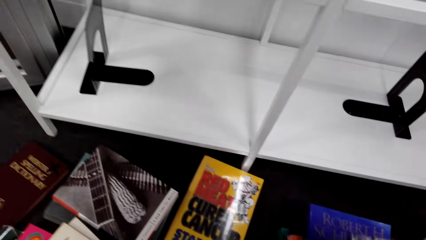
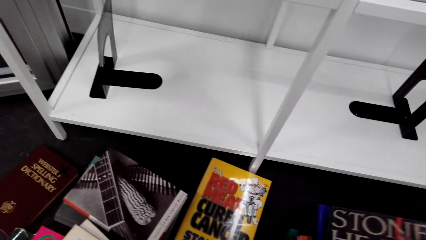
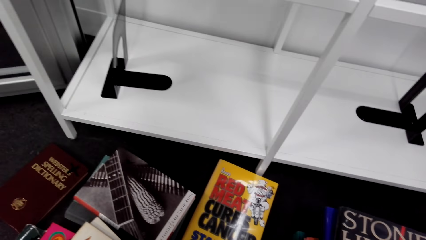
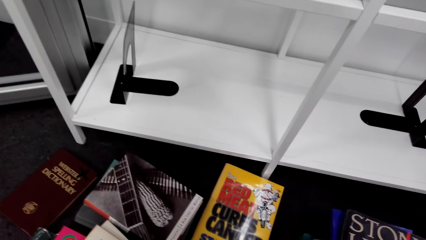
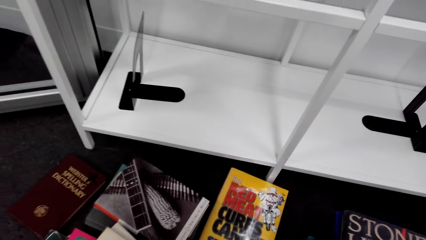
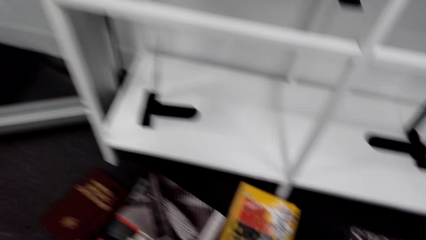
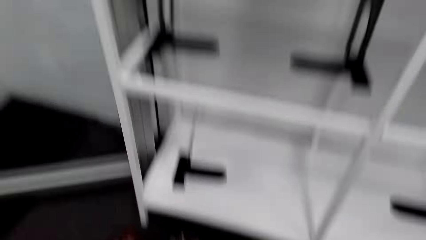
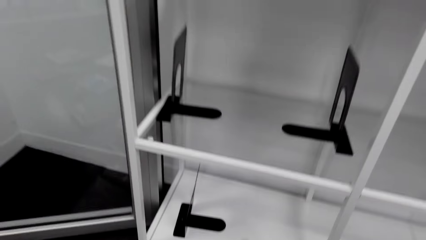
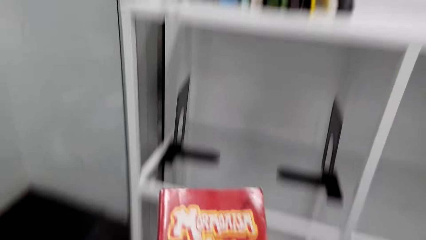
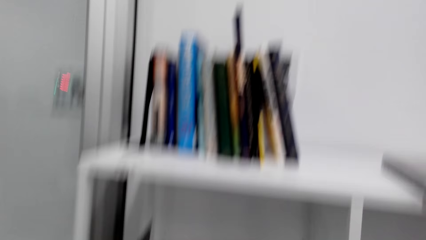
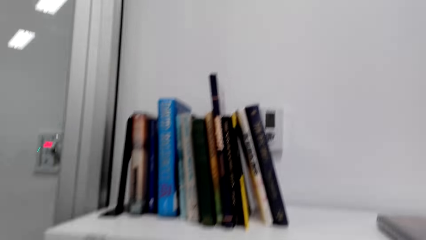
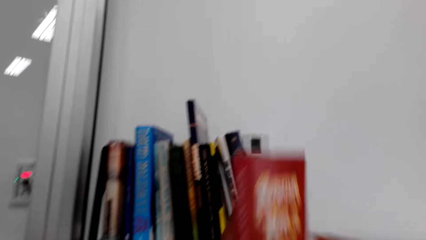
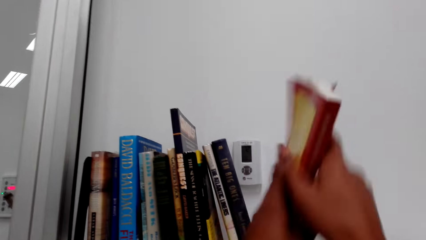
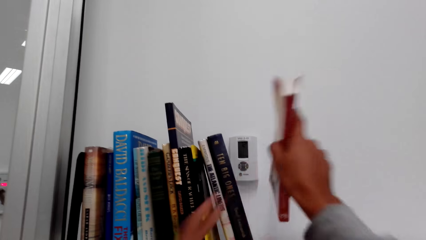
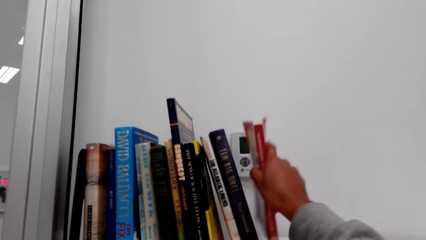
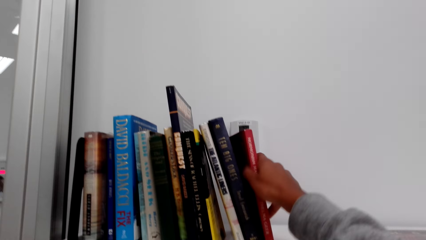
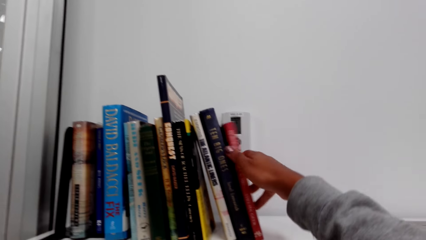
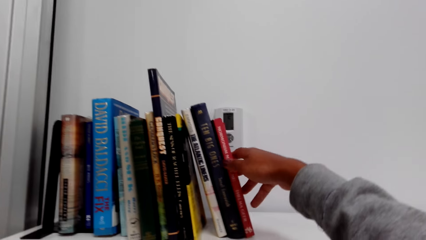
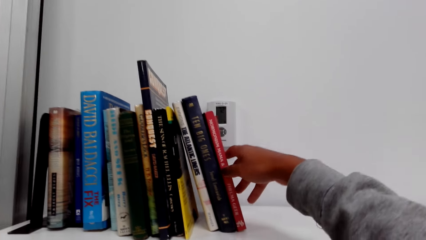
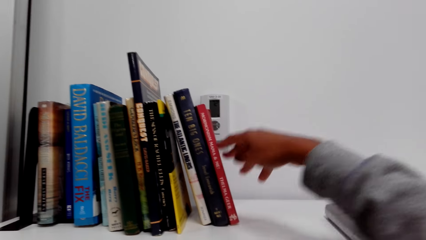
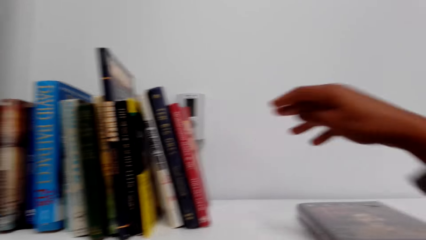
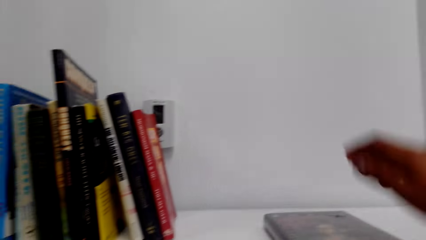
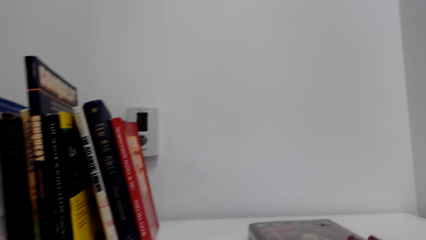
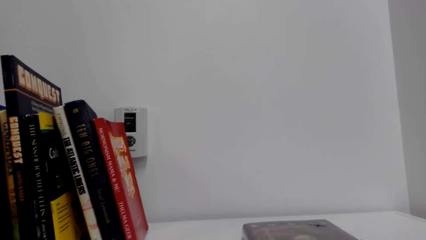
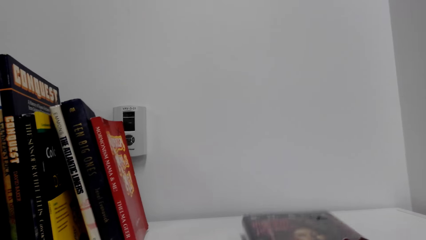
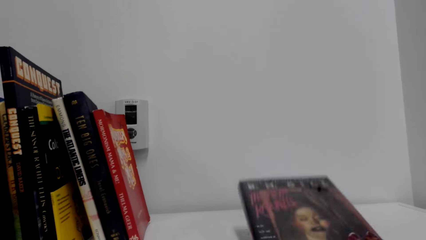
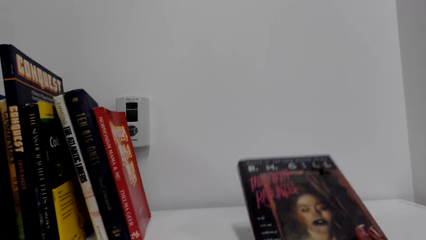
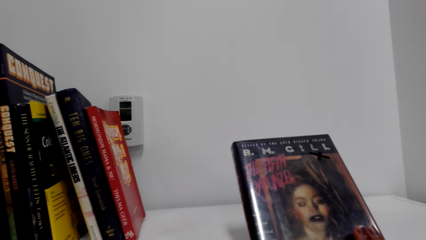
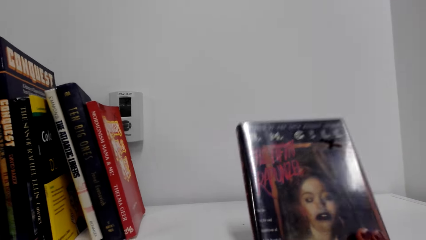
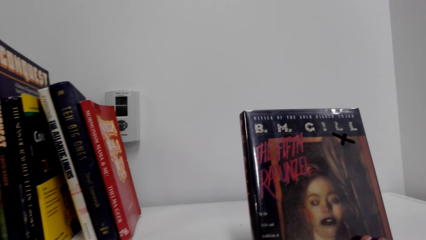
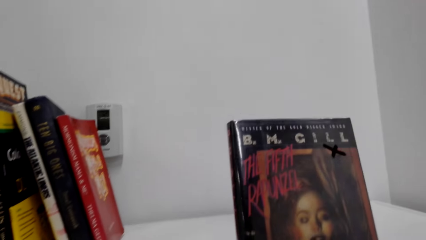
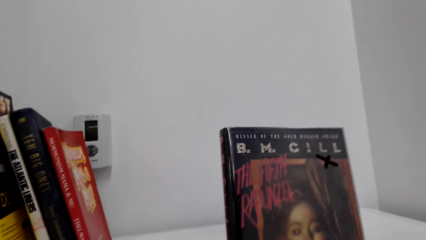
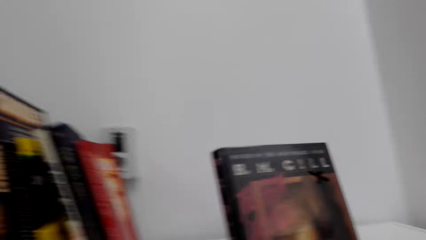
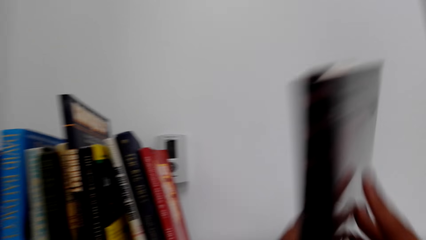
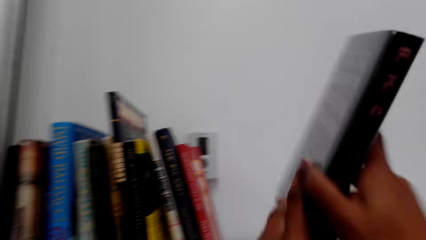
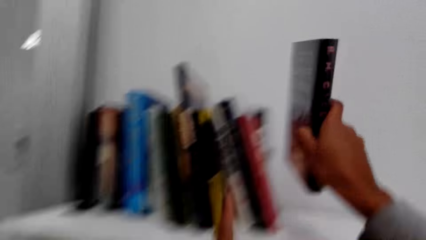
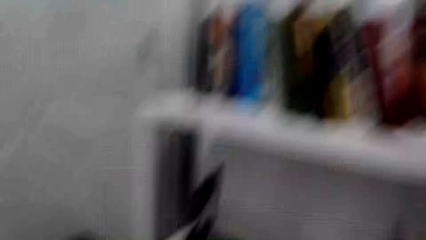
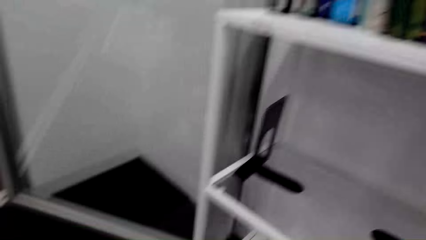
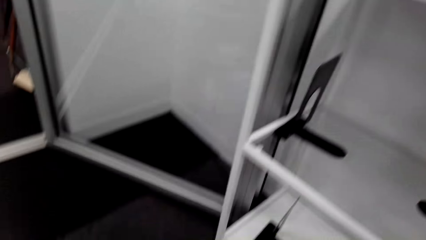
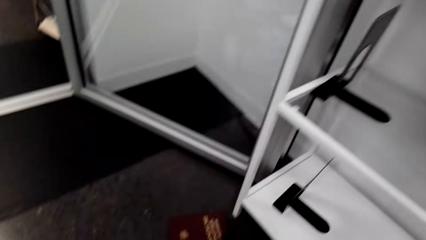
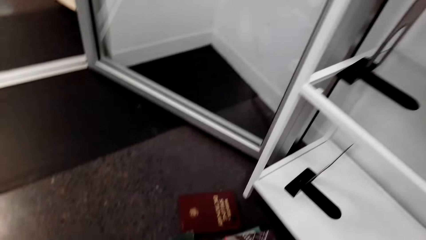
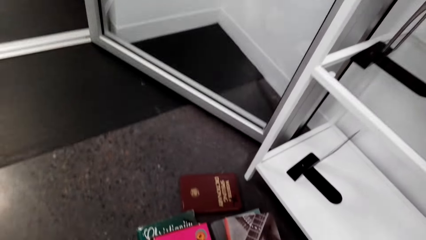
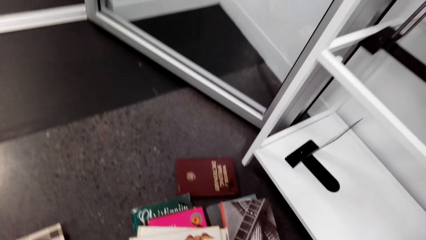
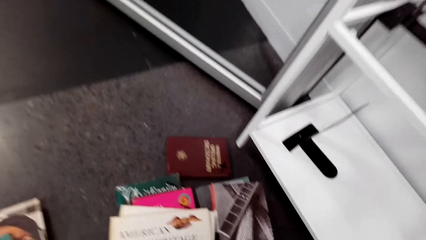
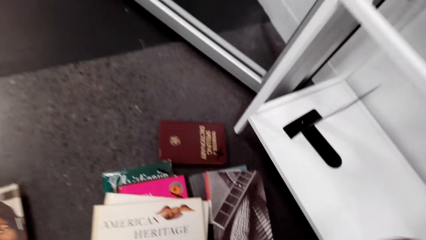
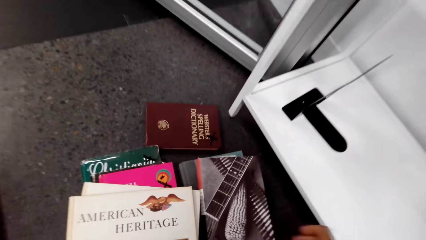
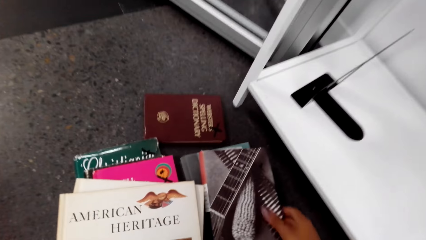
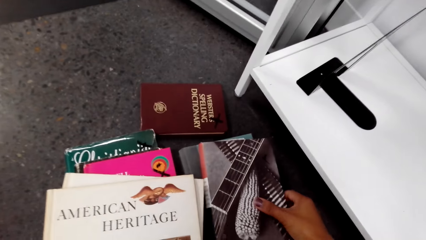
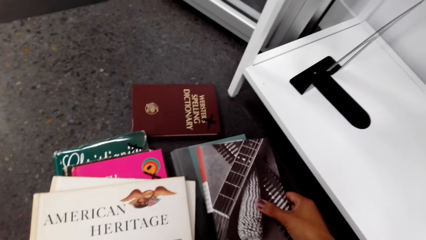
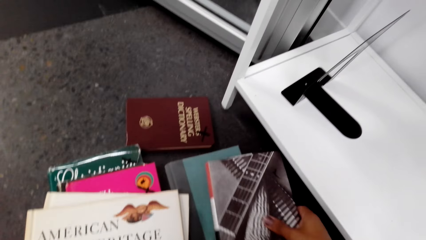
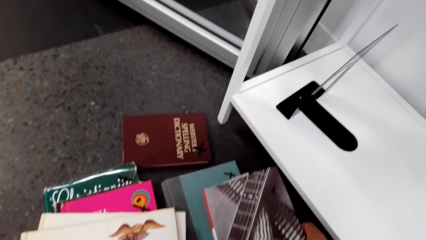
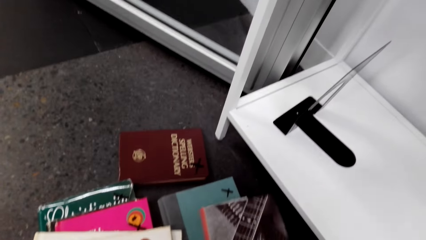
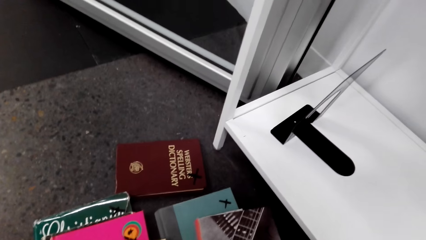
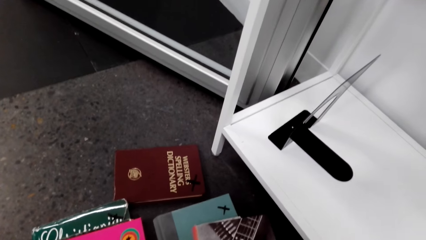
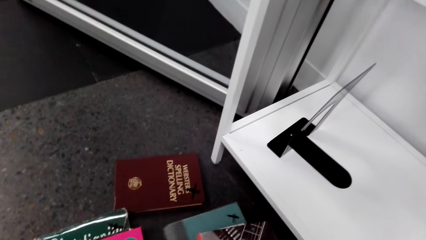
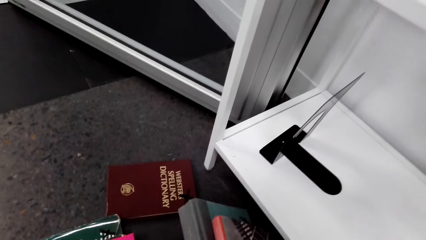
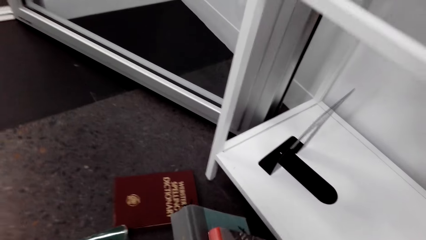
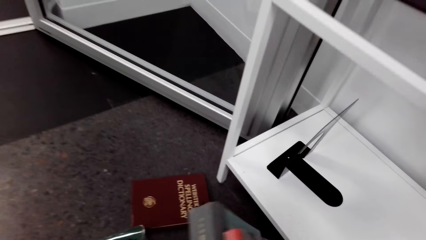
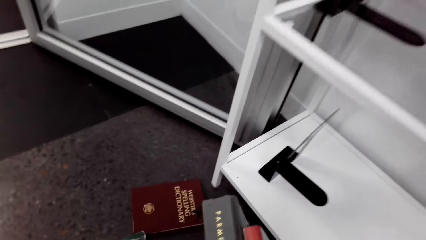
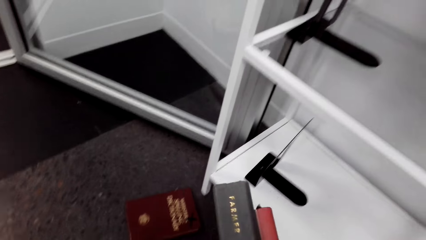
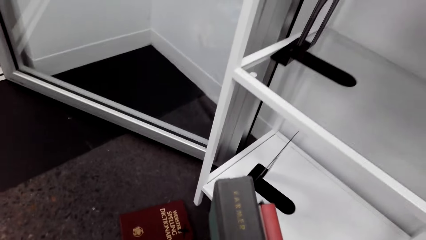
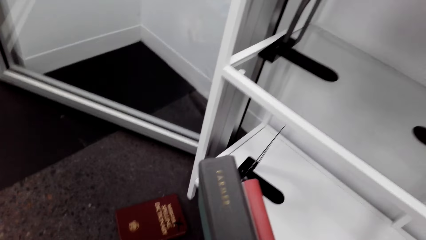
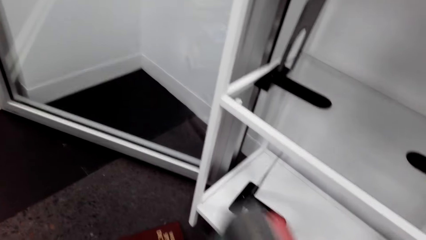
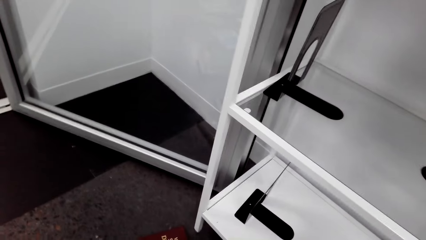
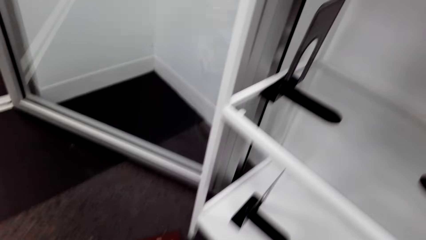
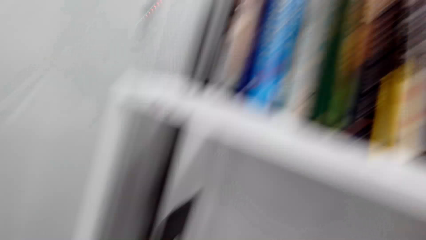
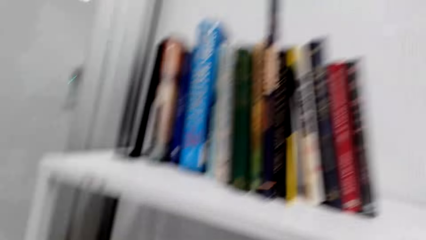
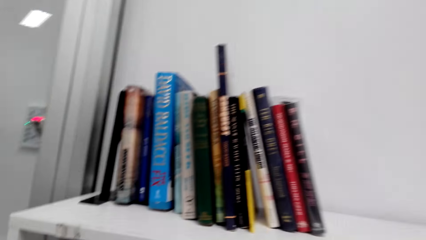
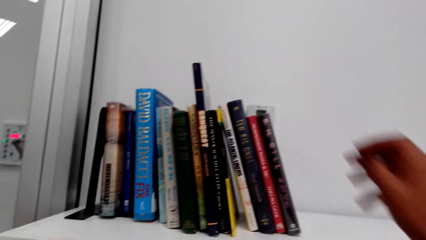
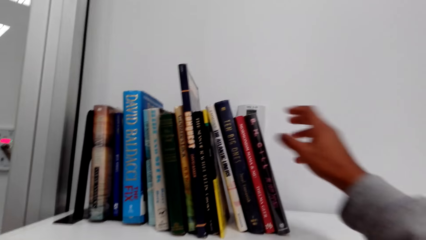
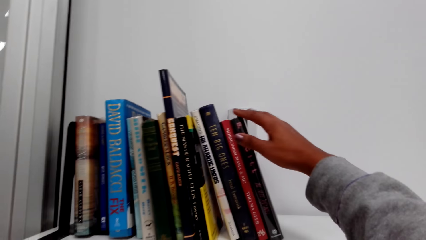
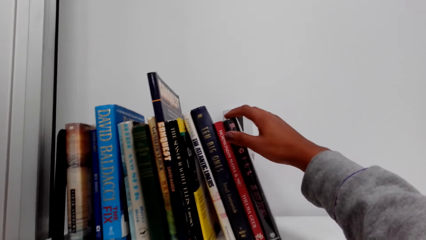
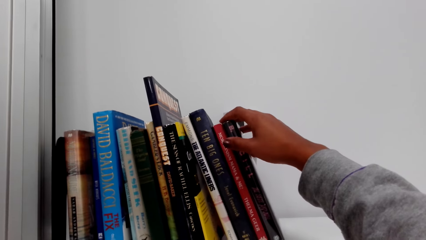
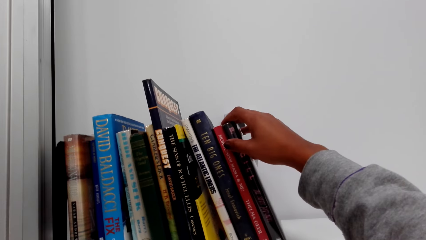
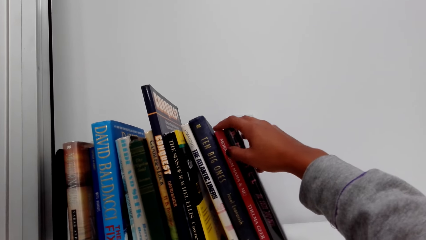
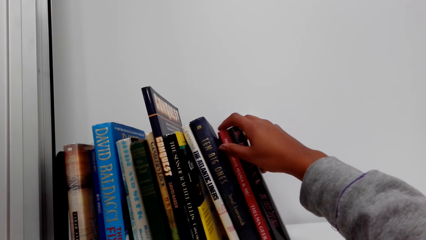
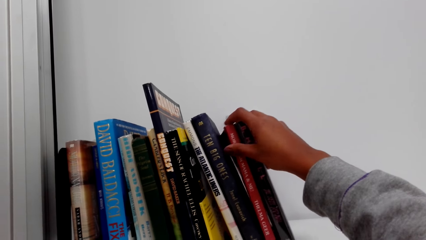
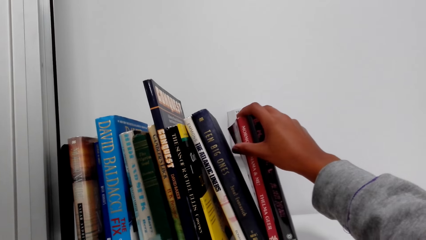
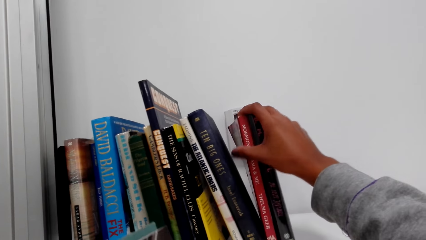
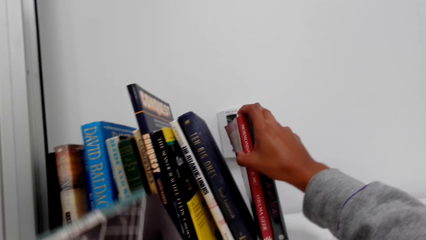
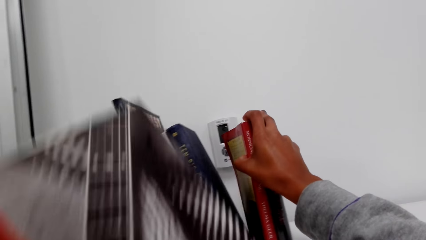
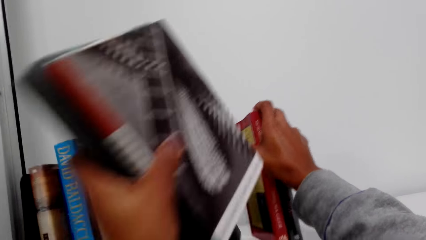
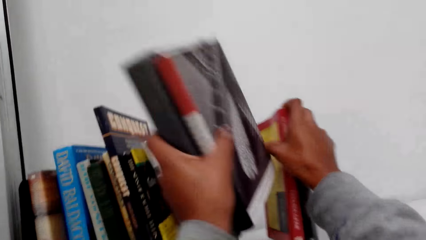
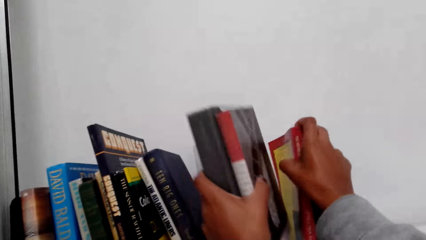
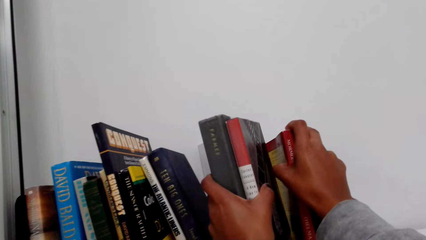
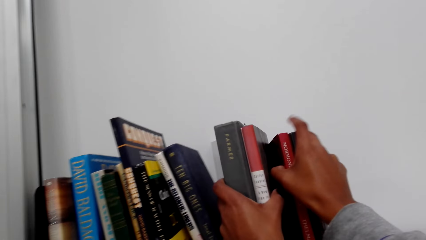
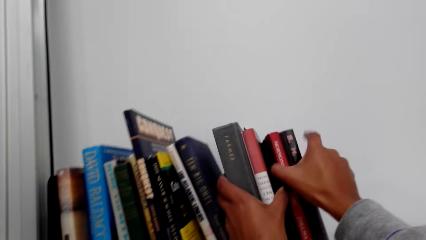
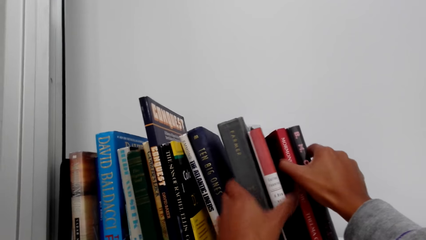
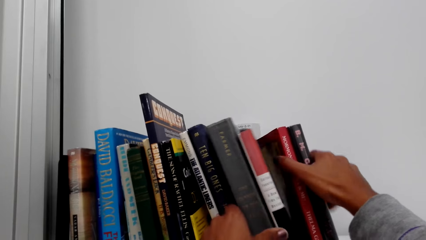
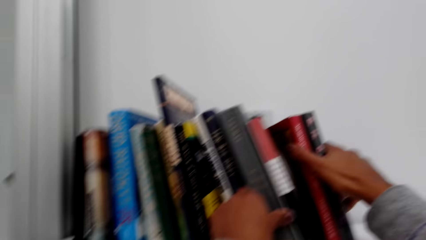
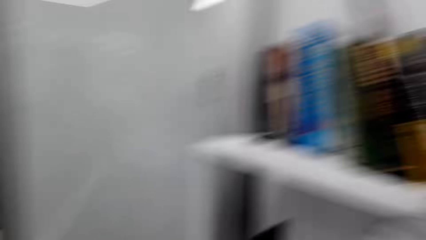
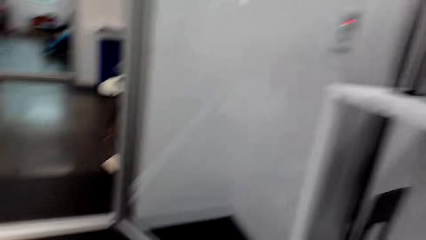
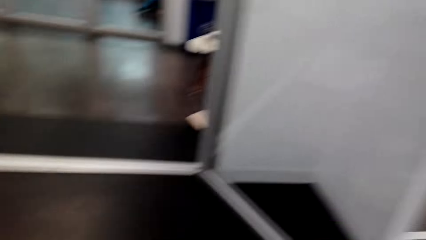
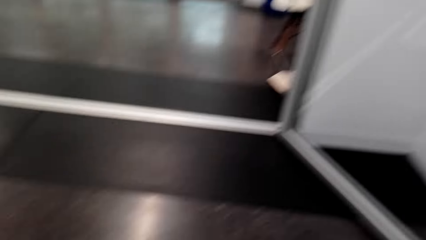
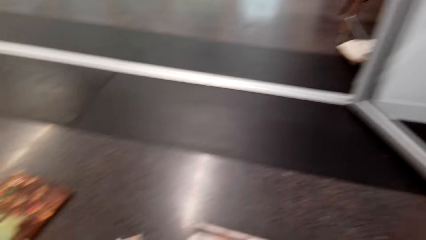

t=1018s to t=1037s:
The camera wearer places the book on the shelf. They arrange books on the shelf. They look at the book. They place the book on the shelf. They pick the books from the floor. They move the books on the shelf. They place the books on the shelf.
